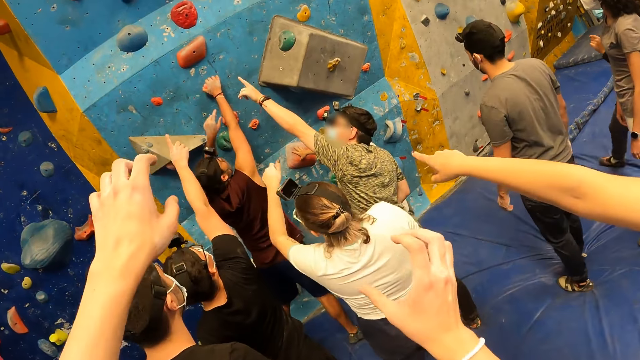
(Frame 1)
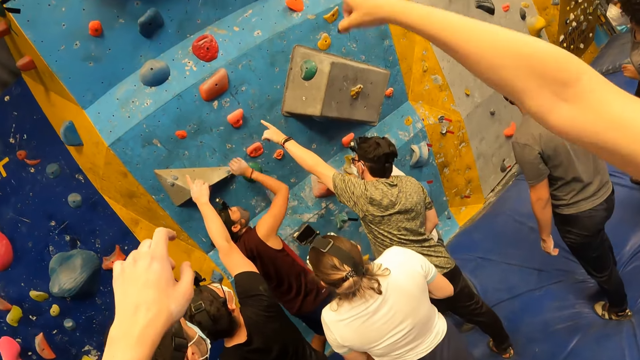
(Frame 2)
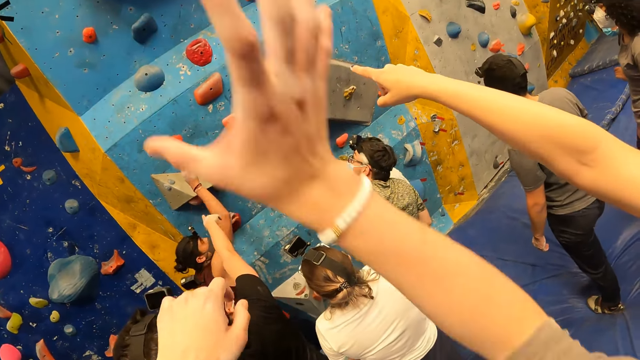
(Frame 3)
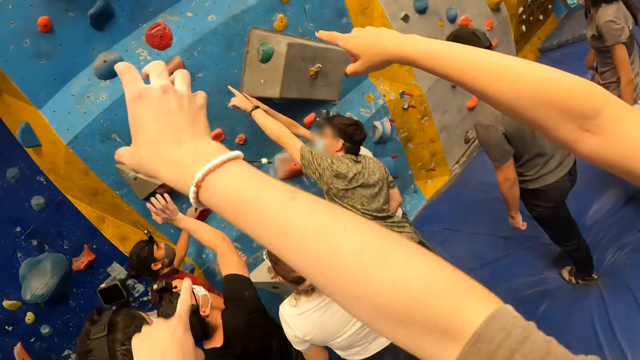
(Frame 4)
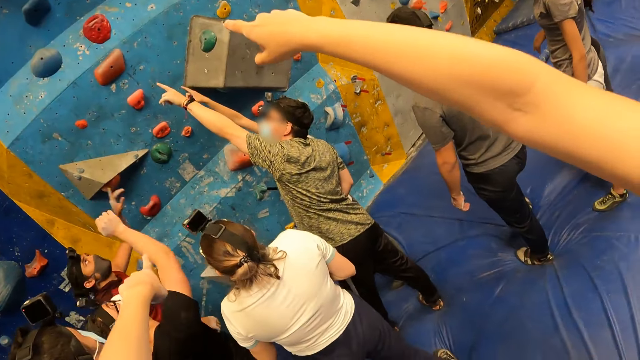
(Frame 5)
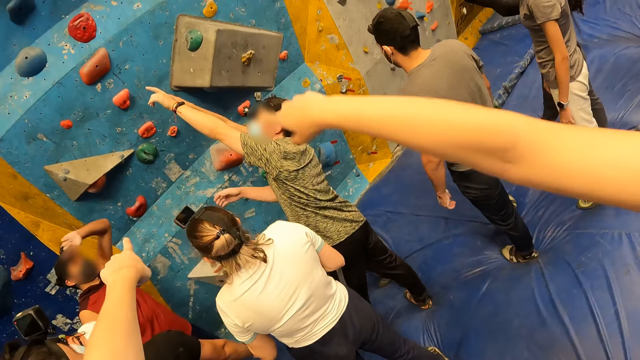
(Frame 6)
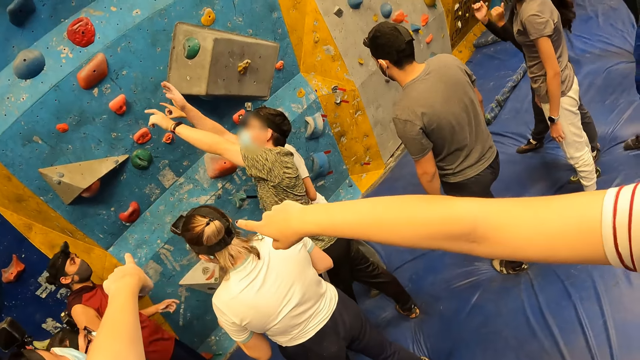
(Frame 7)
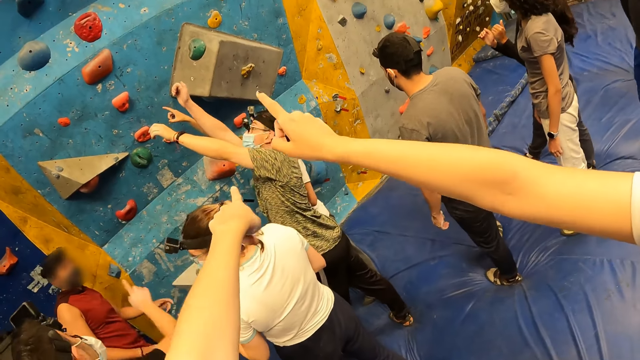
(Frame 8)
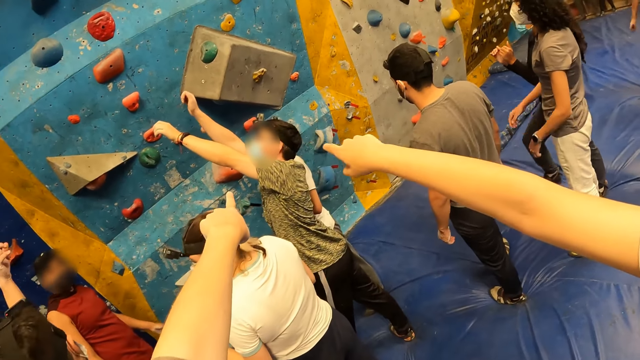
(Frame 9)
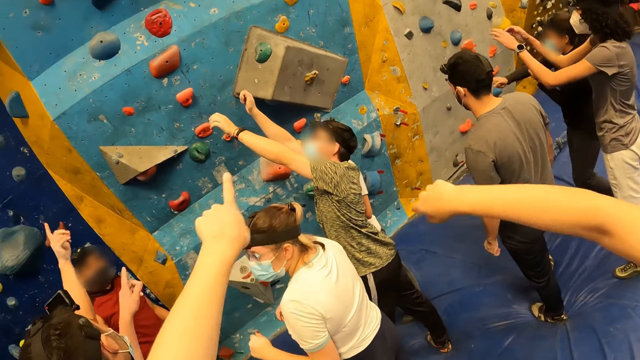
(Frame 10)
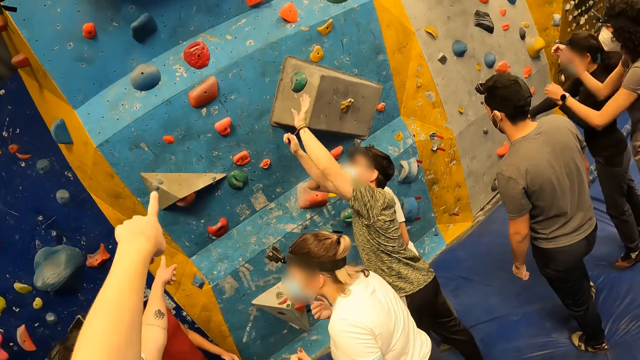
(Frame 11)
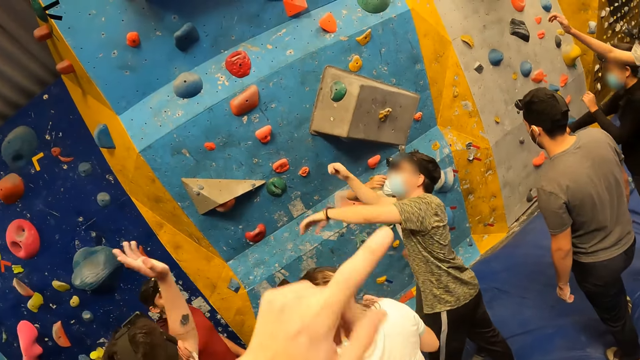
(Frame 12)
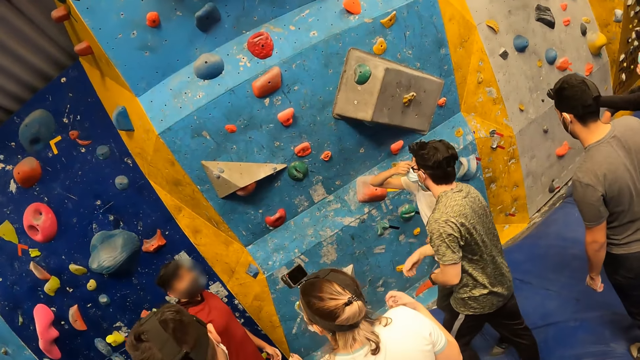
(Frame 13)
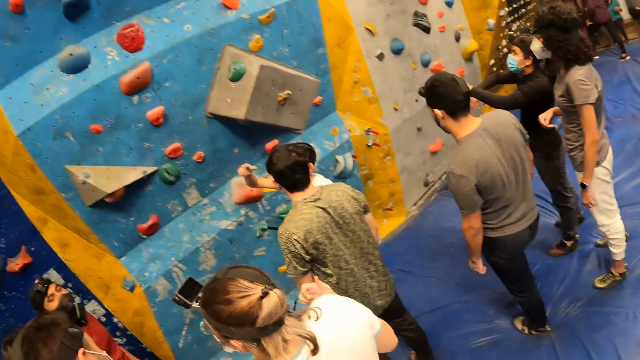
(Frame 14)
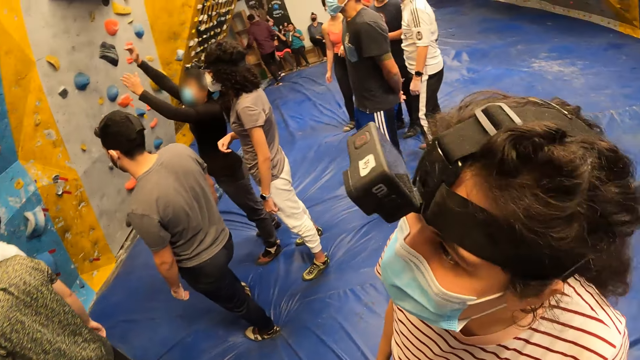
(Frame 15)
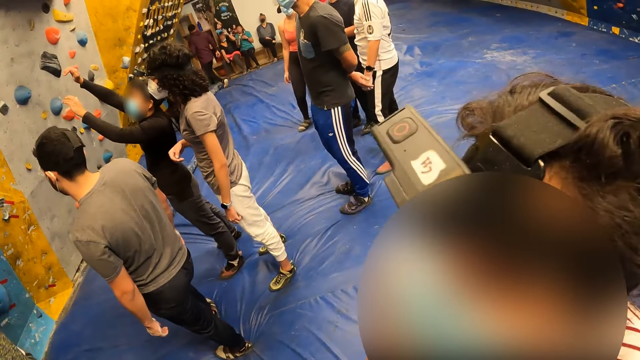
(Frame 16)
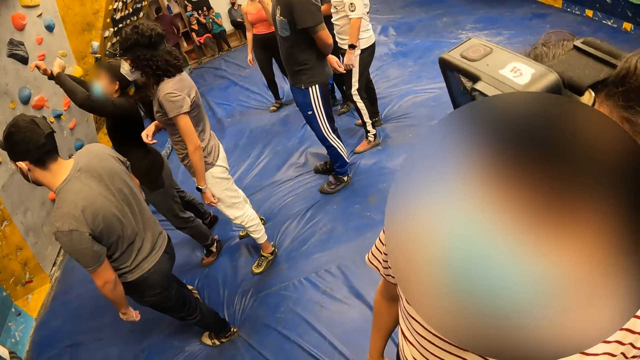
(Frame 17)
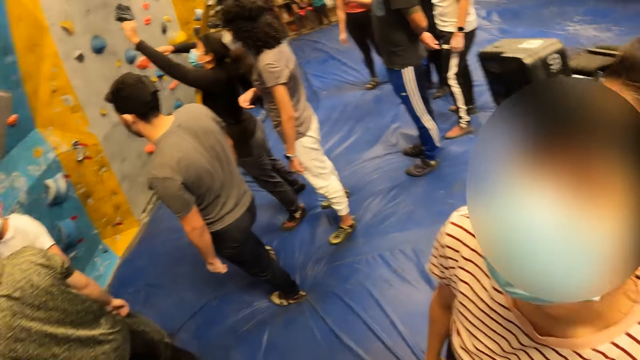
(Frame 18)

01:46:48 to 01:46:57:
The camera wearer raises hands. A woman points.

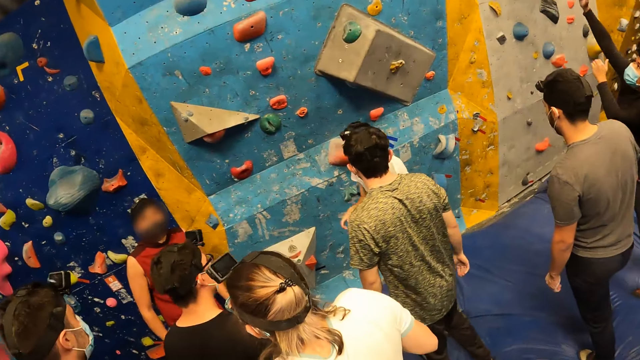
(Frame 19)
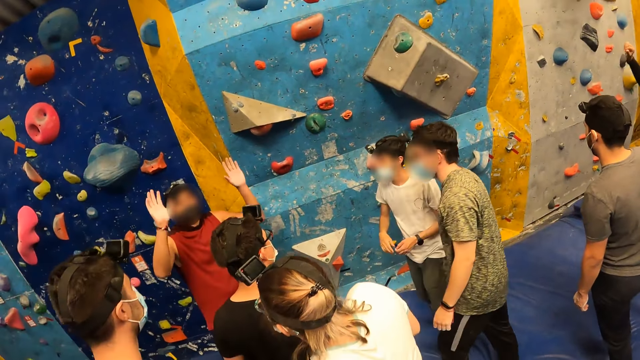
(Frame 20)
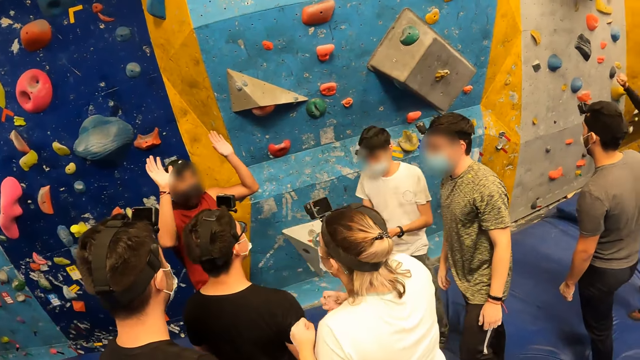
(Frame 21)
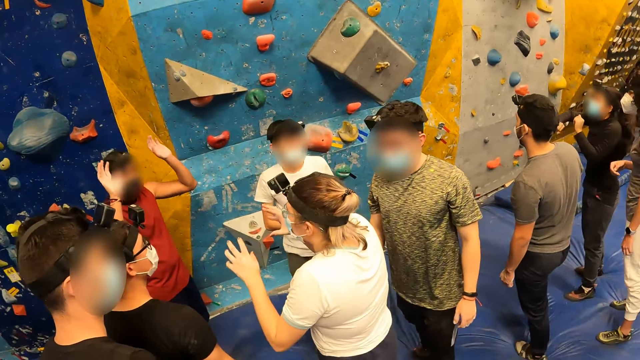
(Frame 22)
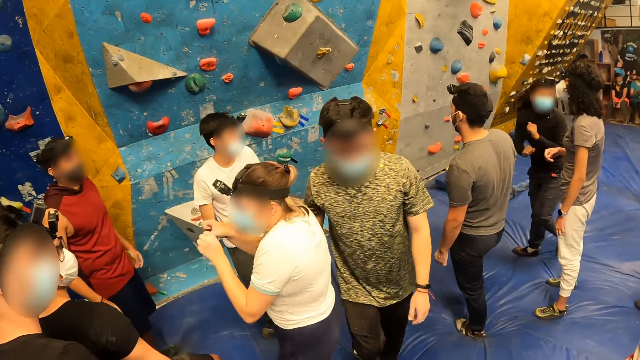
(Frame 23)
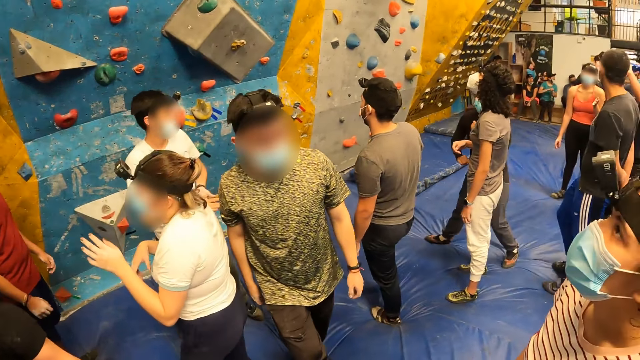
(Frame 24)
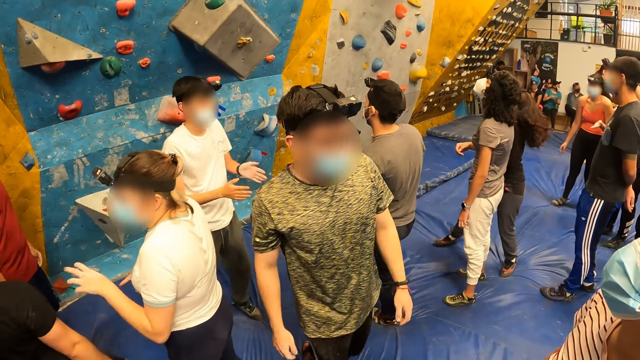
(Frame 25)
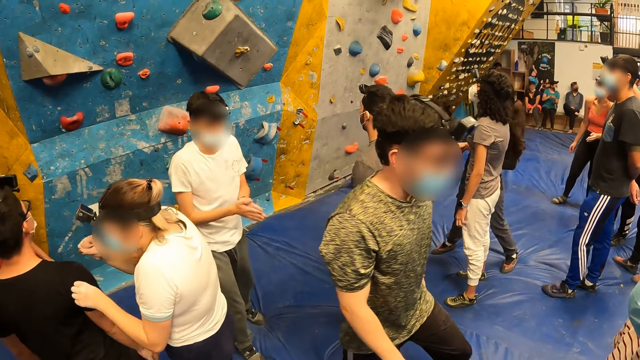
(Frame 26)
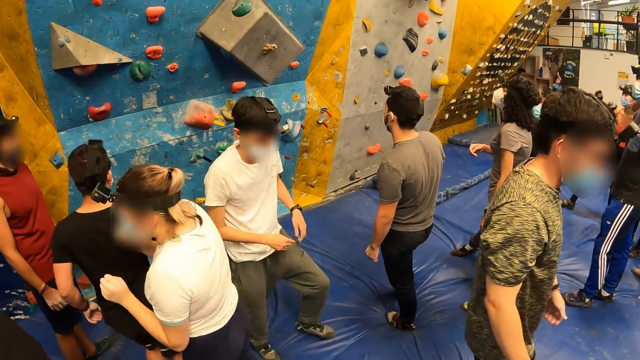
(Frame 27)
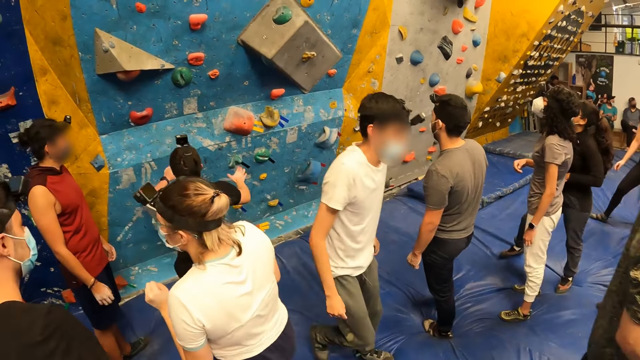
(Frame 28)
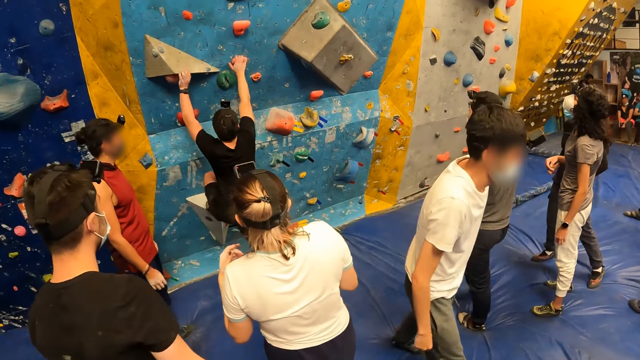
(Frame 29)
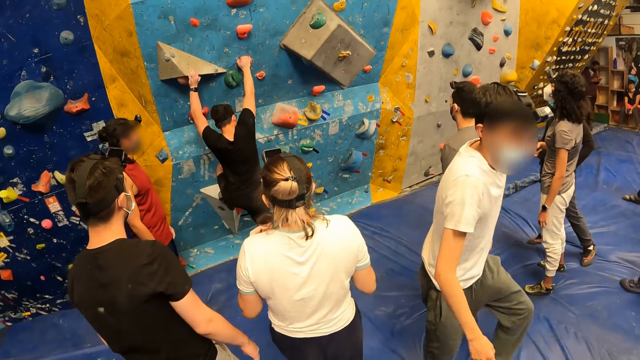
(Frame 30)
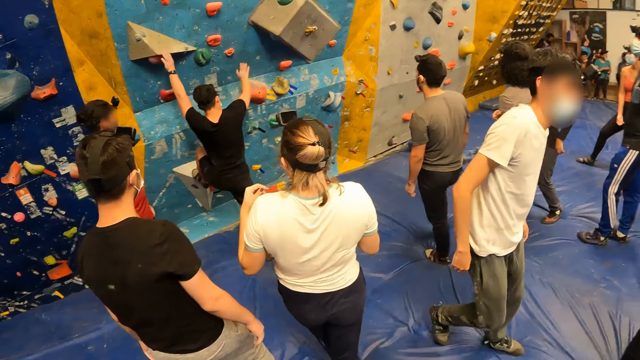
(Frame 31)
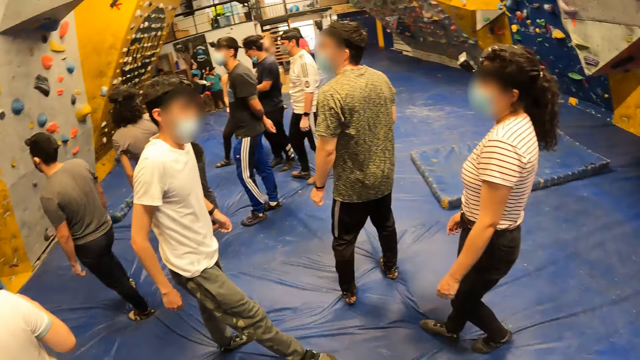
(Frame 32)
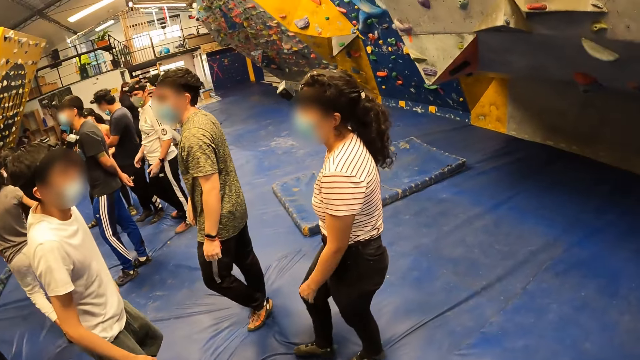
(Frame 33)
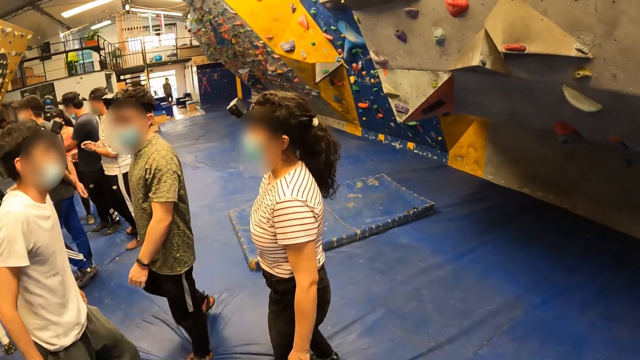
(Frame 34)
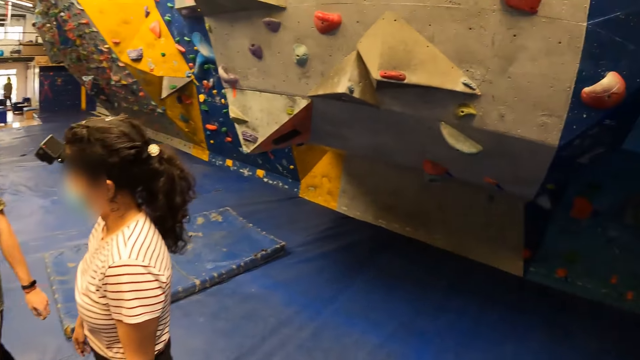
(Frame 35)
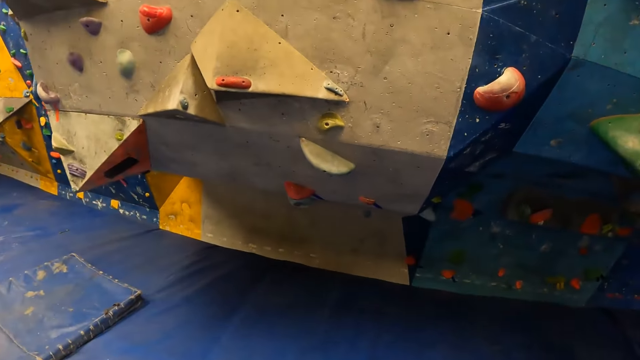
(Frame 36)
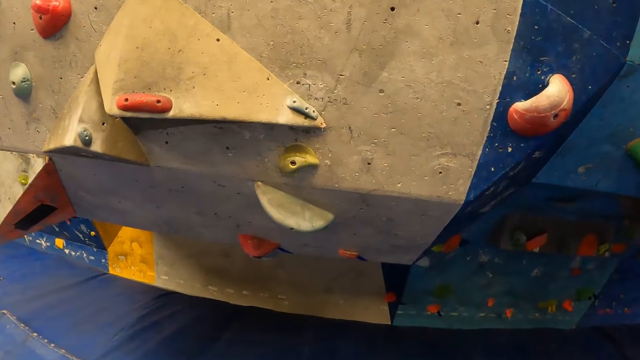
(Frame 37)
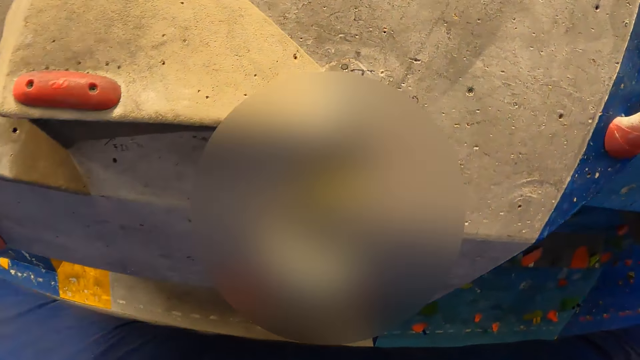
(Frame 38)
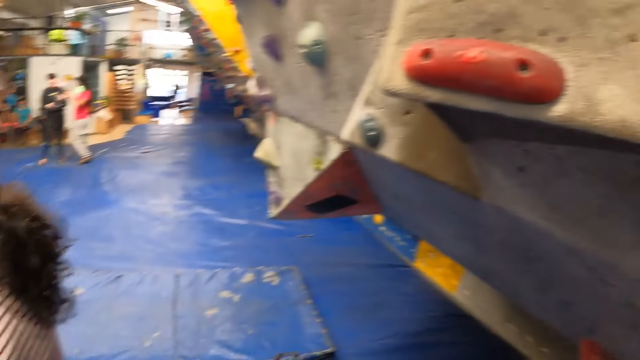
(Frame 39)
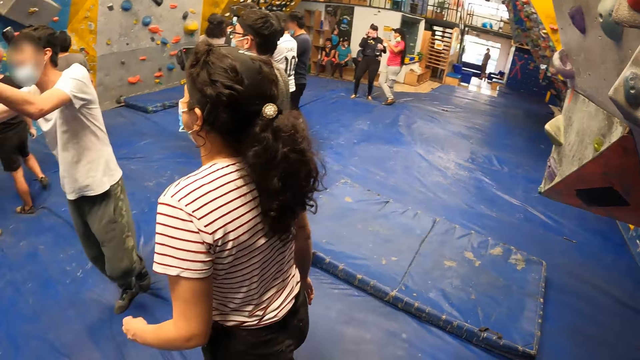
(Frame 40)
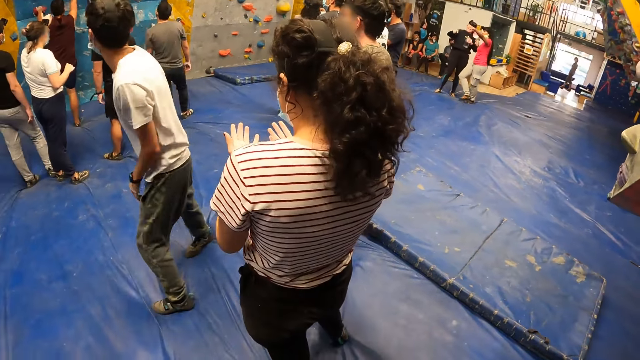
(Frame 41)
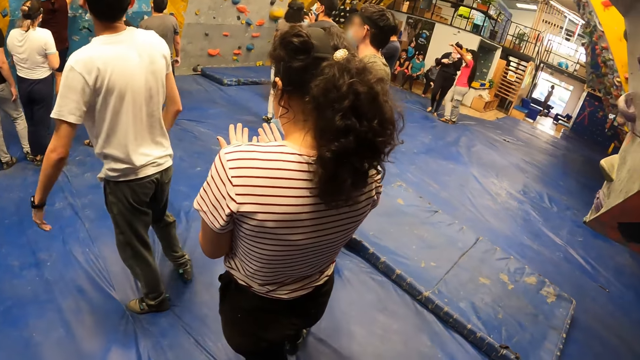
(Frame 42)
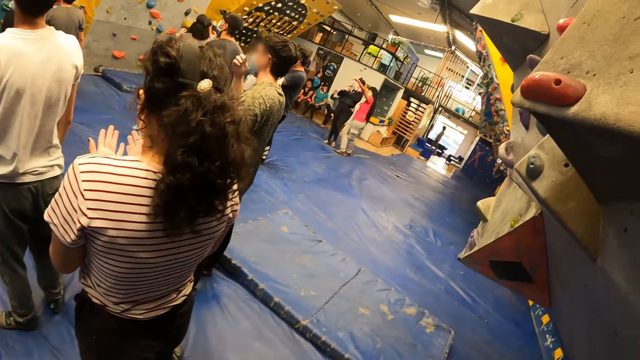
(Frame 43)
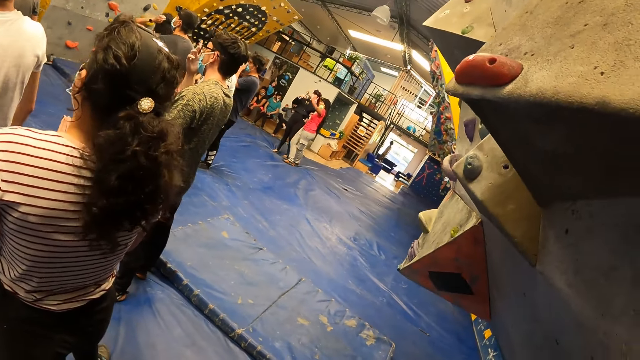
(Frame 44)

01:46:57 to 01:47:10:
A man raises hands. Another man walks. Another man climbs the wall with climbing holds with his hands. Another man walks. A woman moves. The woman looks at the hands.
